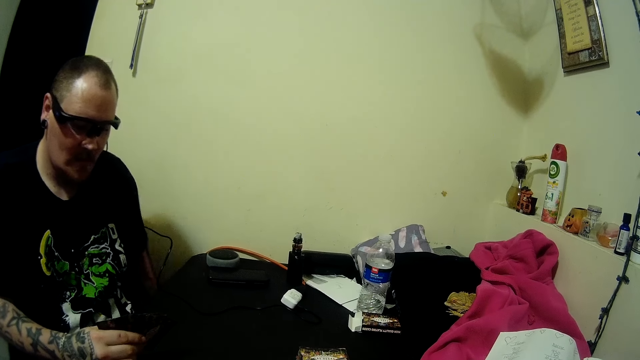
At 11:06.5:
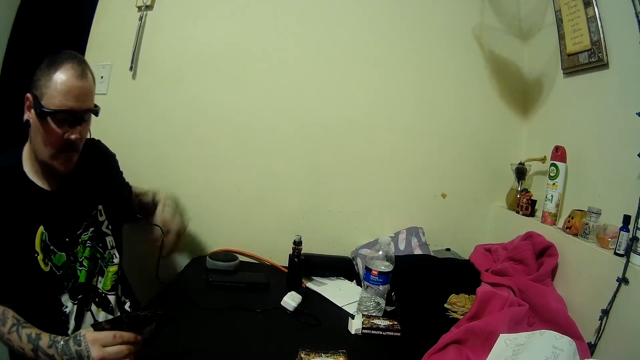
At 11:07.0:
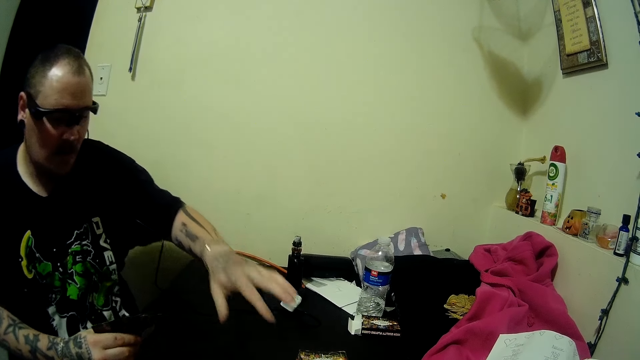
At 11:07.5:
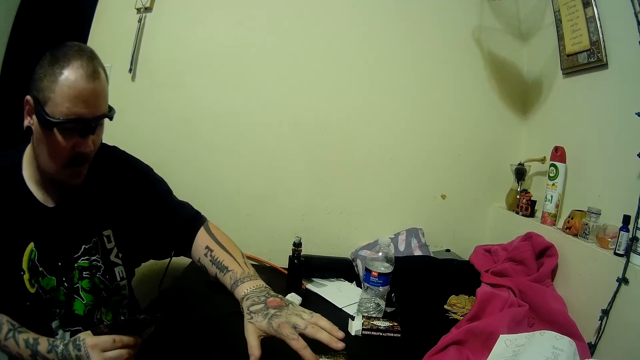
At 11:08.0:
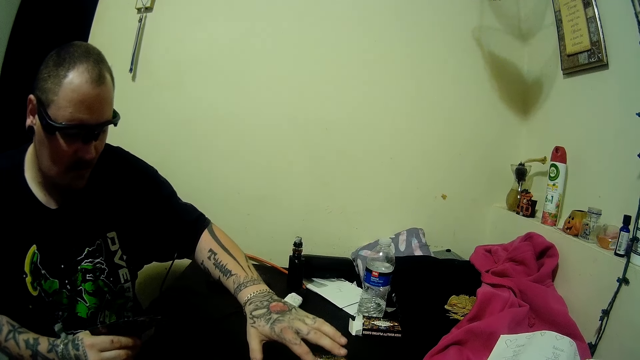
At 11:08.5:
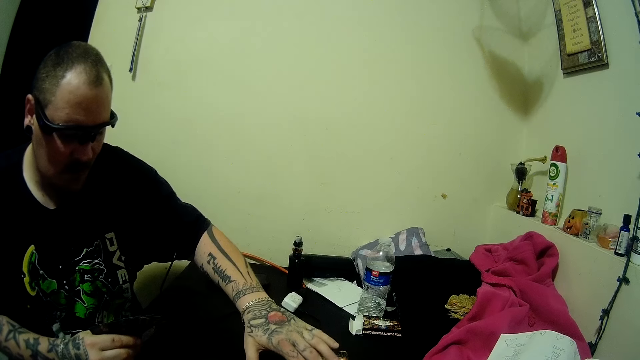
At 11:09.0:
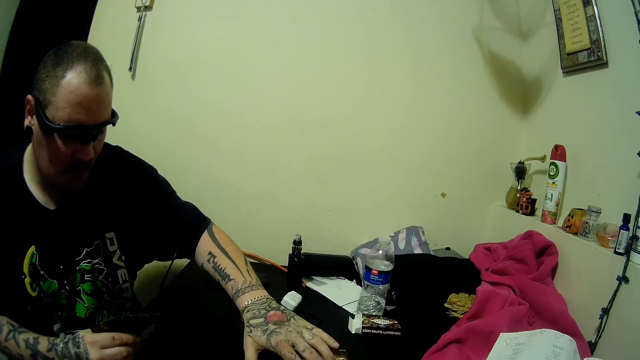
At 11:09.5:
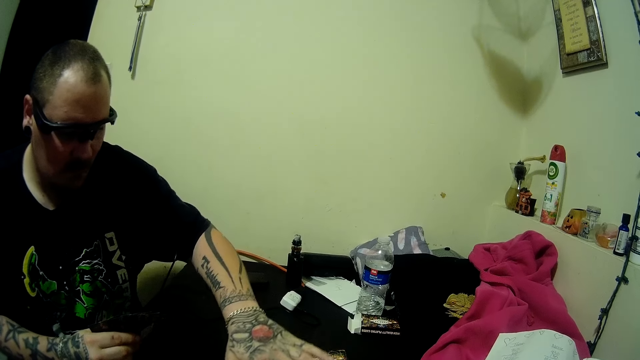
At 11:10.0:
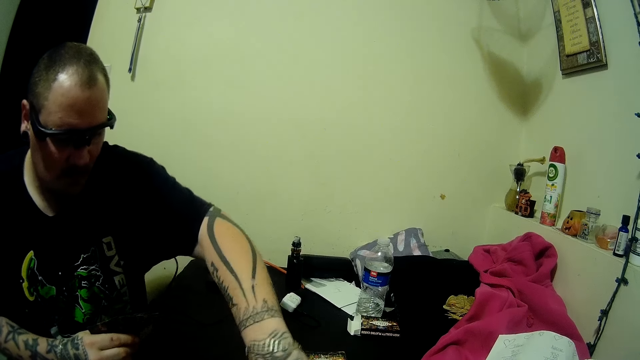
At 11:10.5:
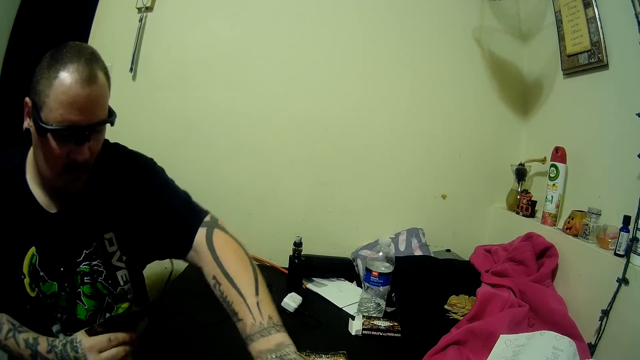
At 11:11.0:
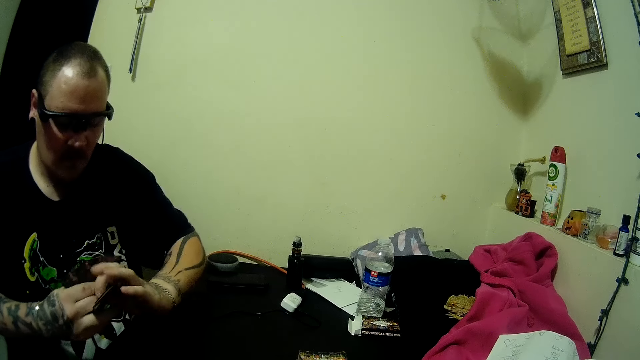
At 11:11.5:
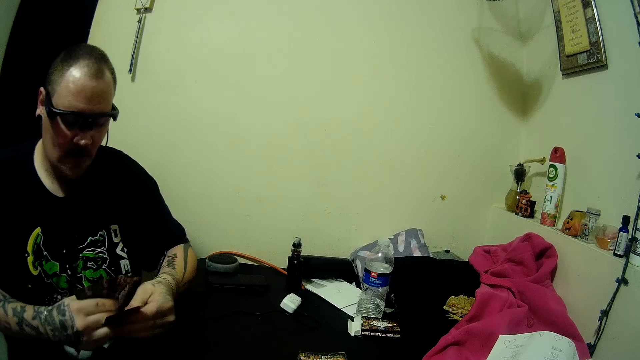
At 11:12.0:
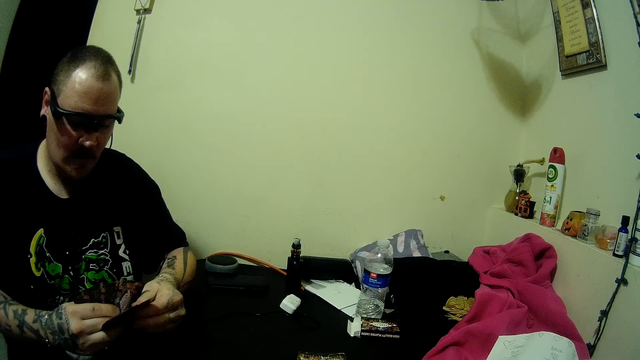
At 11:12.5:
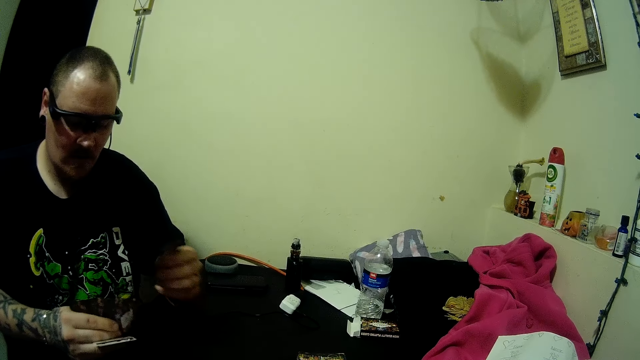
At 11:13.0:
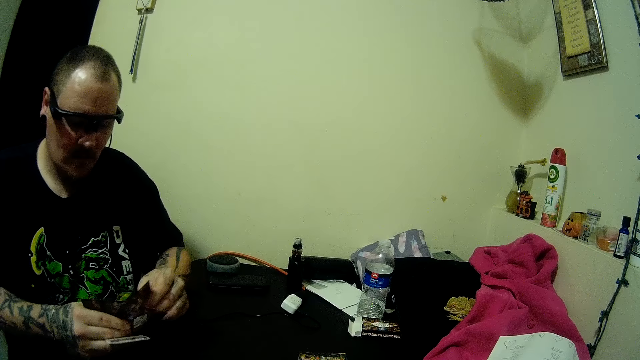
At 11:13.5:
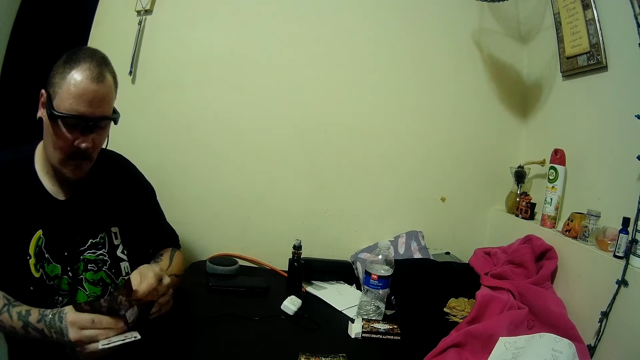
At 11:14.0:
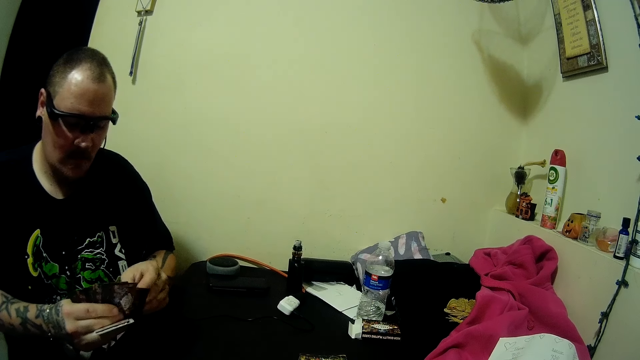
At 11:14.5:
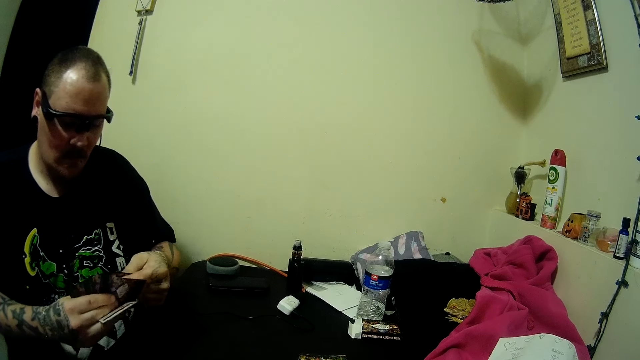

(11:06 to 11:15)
A man picks up two cards on the table, puts a hand on the table, and moves the hand on the table. The man puts the cards on the other hand, arranges the cards in his hands, picks a card on a hand, and puts the cards together.

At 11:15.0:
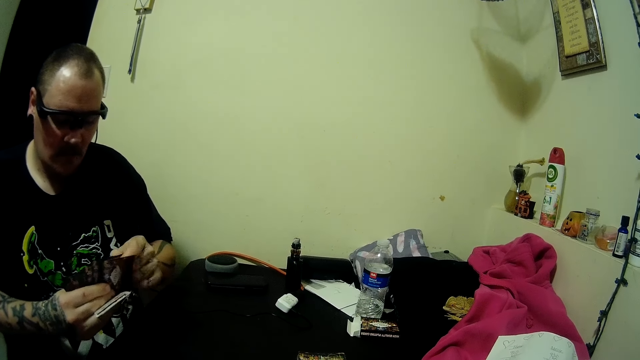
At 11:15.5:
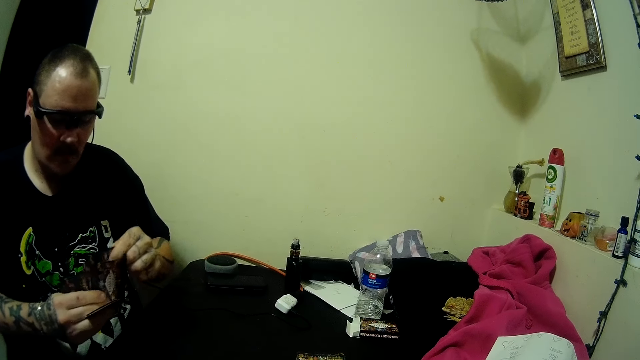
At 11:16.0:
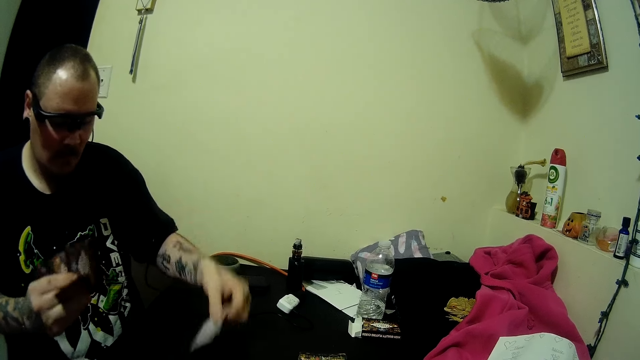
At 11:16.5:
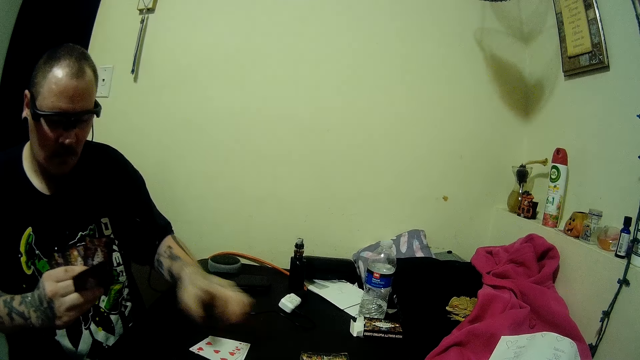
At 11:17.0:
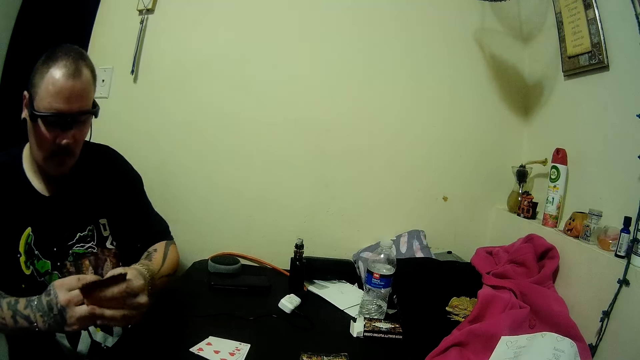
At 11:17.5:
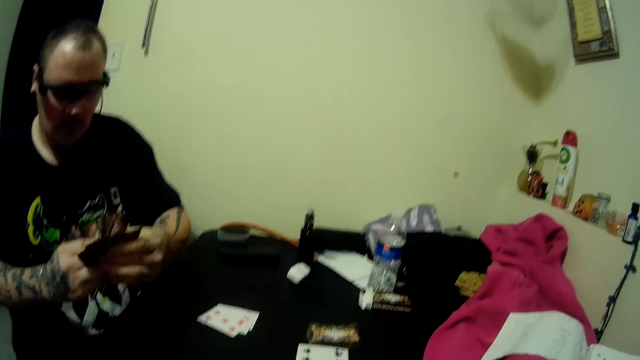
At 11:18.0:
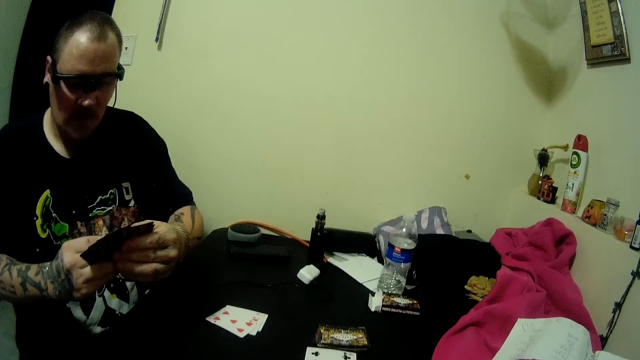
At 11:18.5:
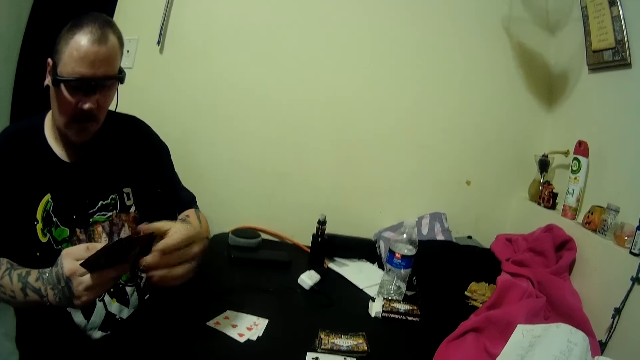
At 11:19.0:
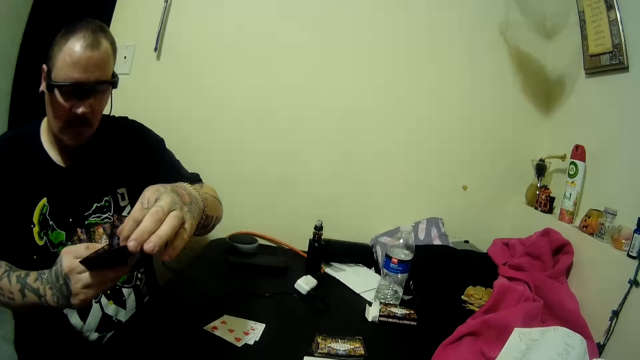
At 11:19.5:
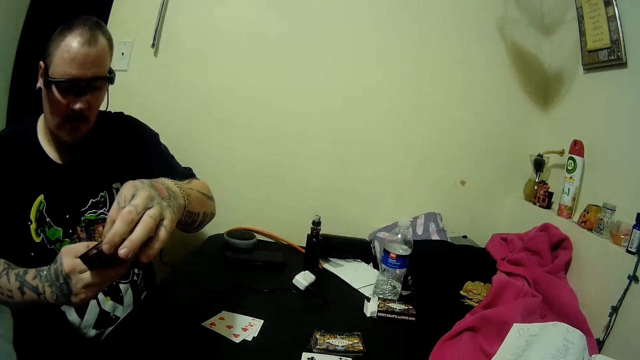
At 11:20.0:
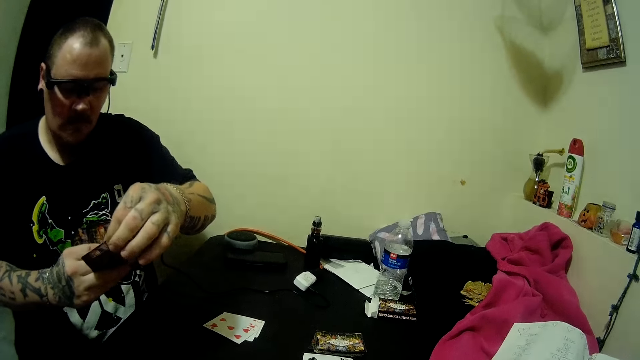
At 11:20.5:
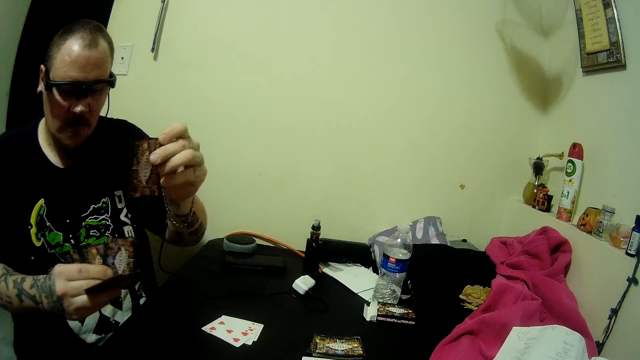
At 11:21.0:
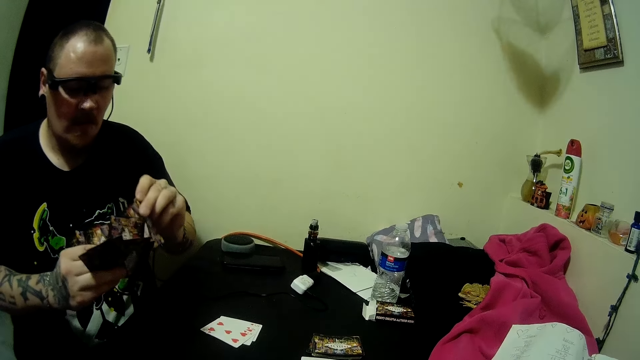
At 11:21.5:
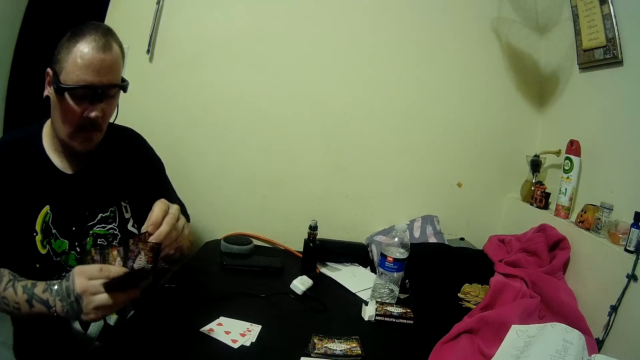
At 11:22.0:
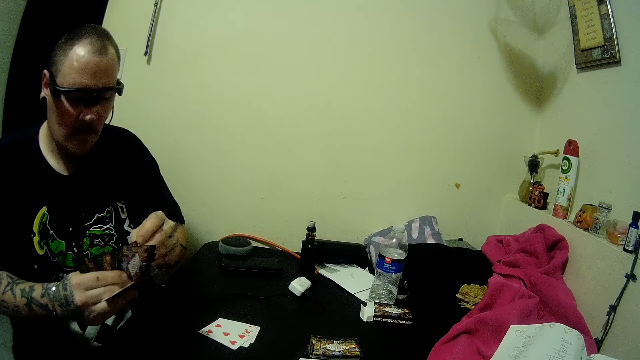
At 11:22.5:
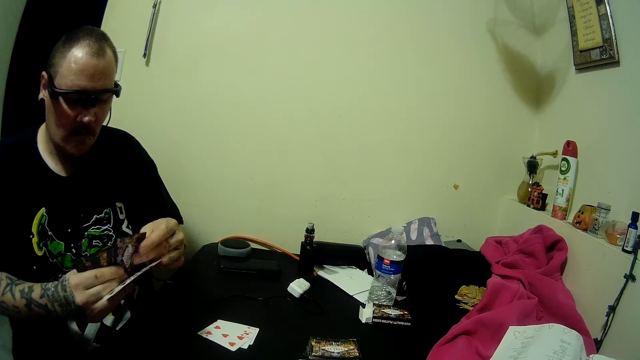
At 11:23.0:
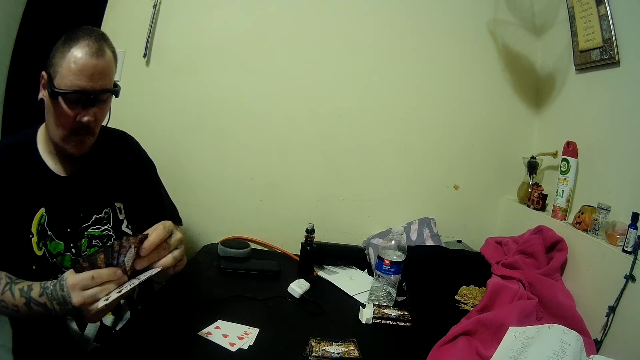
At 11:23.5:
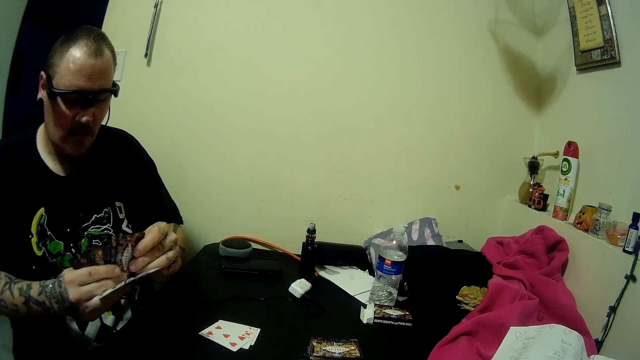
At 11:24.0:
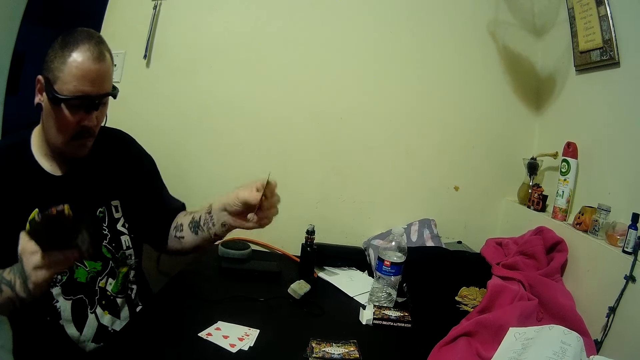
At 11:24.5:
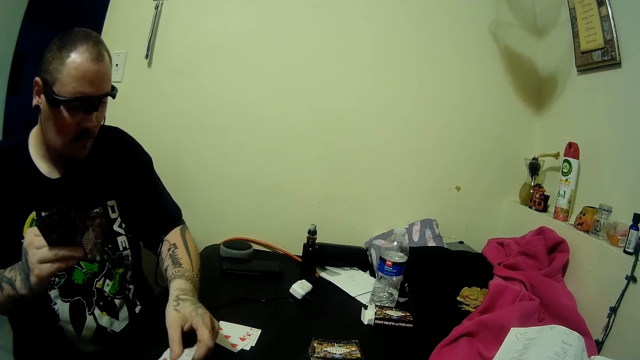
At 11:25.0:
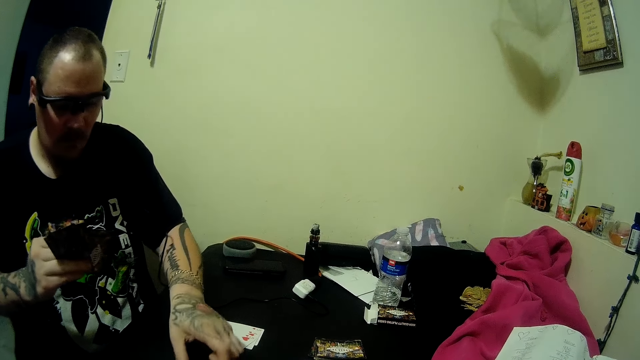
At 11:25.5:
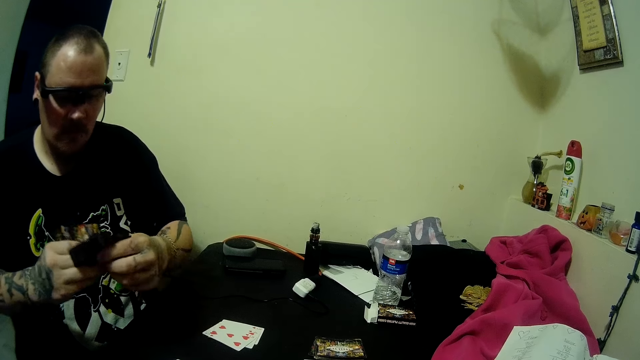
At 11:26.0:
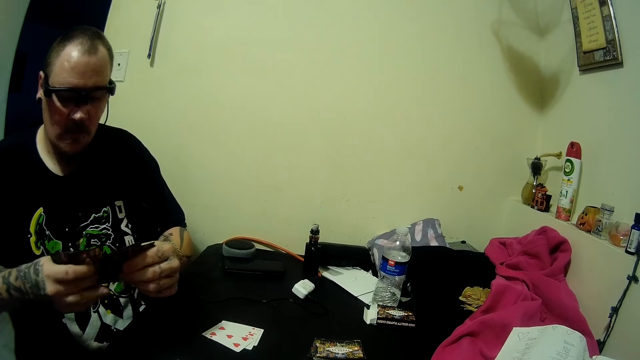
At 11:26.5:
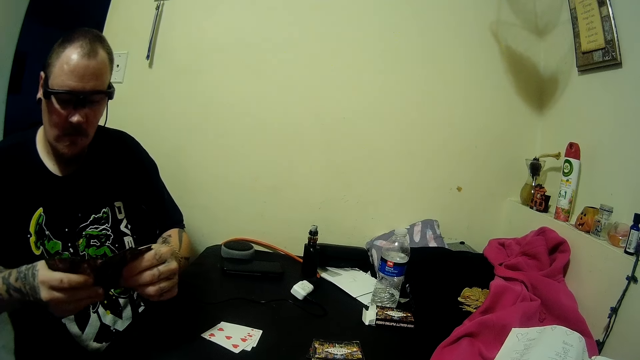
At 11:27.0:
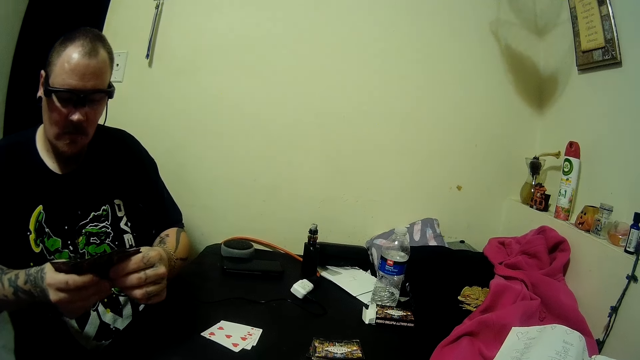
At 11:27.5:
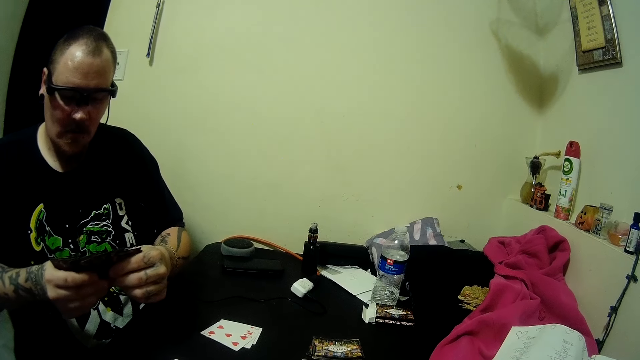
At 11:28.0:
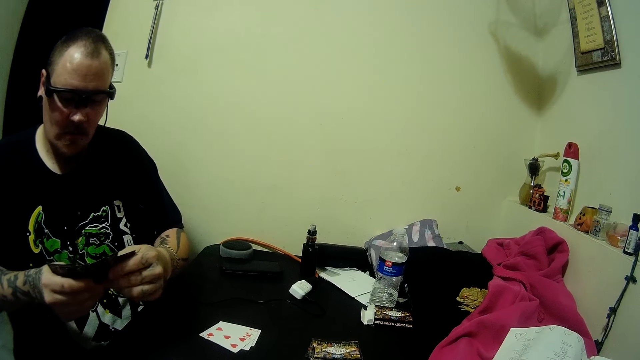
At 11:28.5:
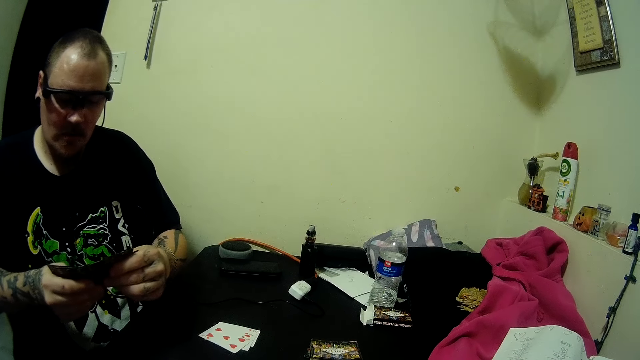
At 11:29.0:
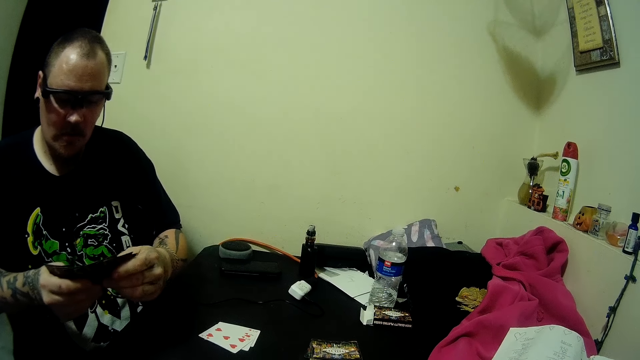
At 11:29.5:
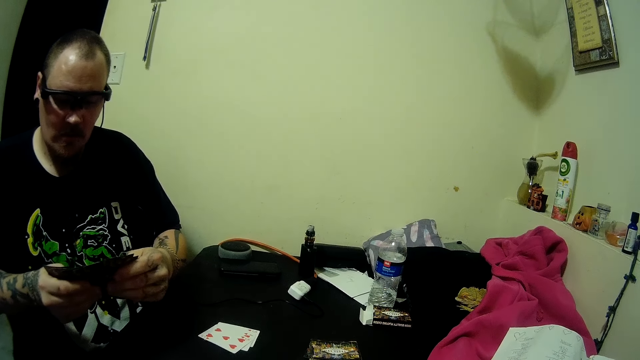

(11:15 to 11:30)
The camera wearer drops two cards on the table. A man picks cards on a hand, puts cards on the table, and arranges the cards in his hands. He picks a card on a hand and puts cards together. The camera wearer drops two cards on the table. The man picks a card on a hand and puts cards on the table. The man looks at the cards.
